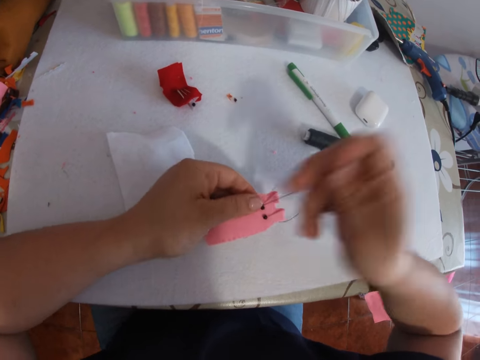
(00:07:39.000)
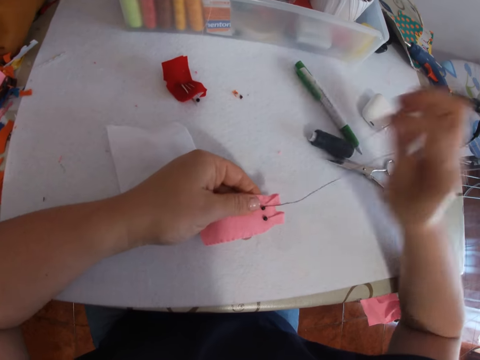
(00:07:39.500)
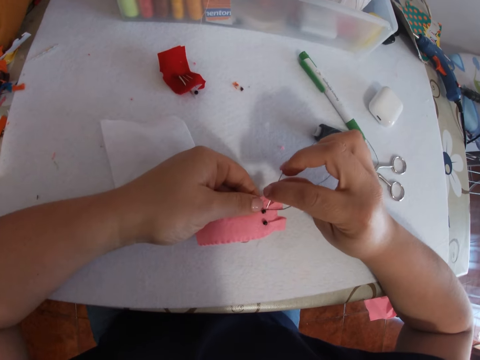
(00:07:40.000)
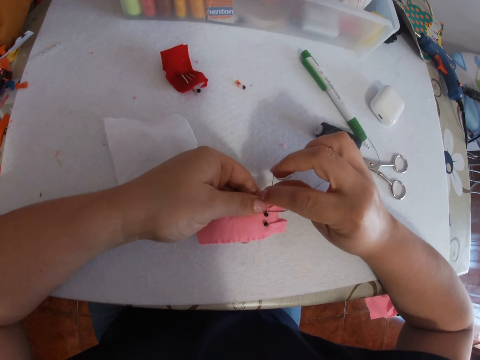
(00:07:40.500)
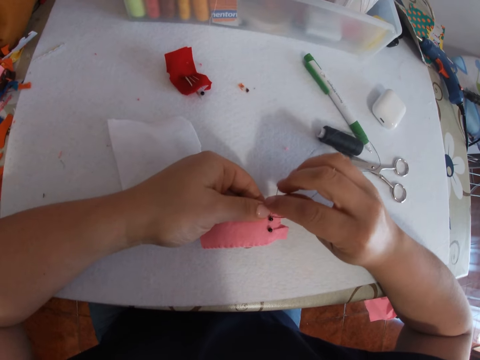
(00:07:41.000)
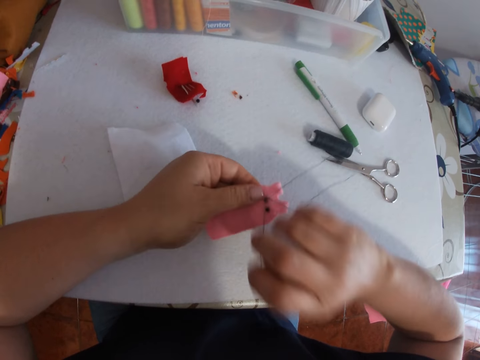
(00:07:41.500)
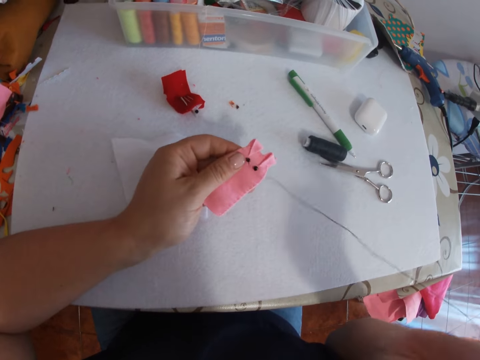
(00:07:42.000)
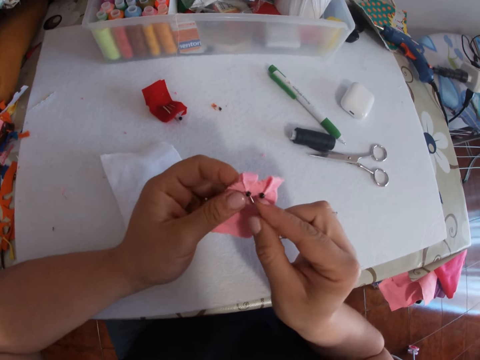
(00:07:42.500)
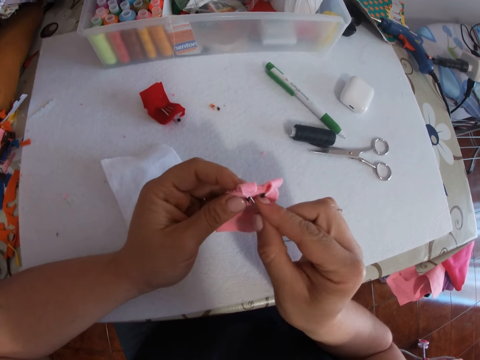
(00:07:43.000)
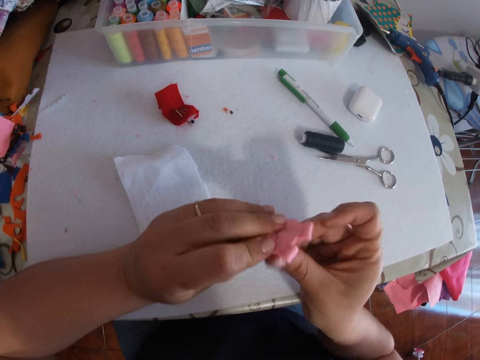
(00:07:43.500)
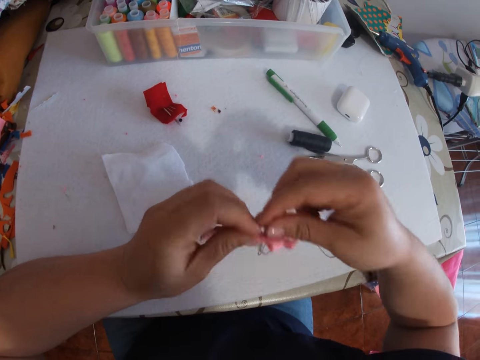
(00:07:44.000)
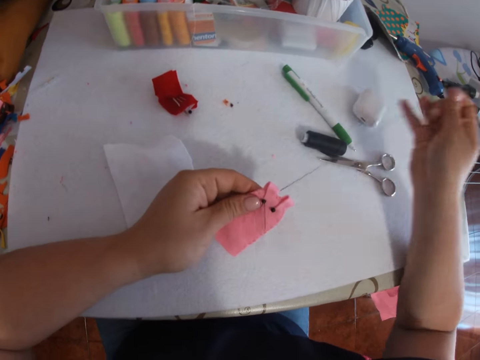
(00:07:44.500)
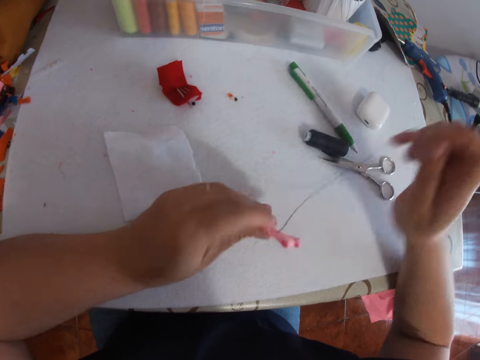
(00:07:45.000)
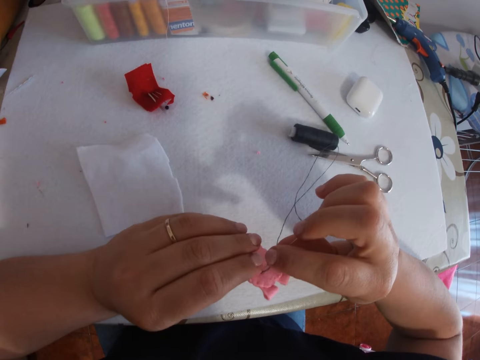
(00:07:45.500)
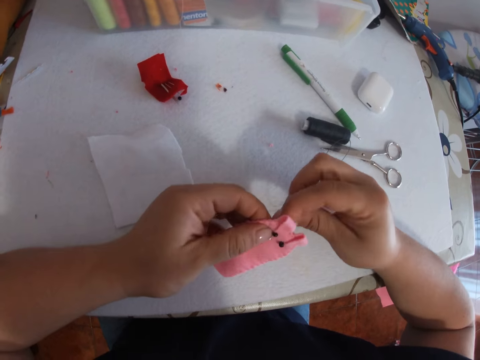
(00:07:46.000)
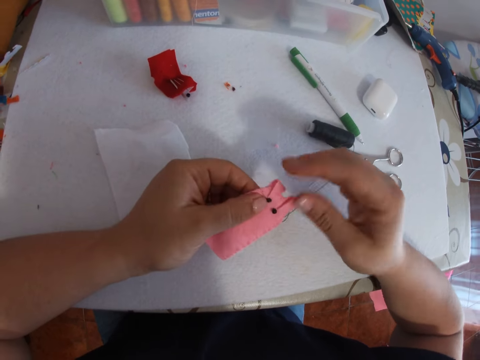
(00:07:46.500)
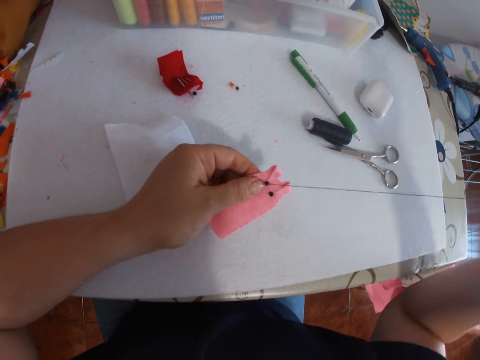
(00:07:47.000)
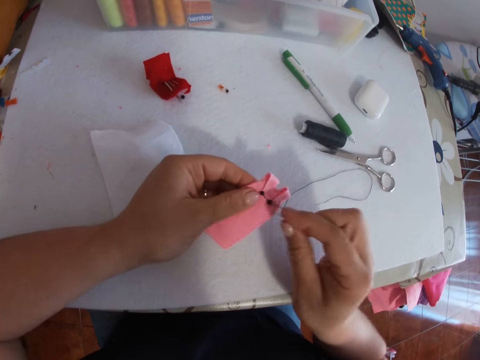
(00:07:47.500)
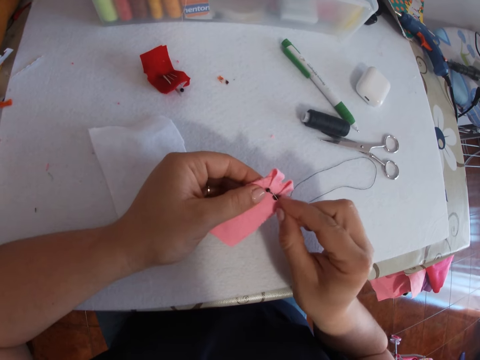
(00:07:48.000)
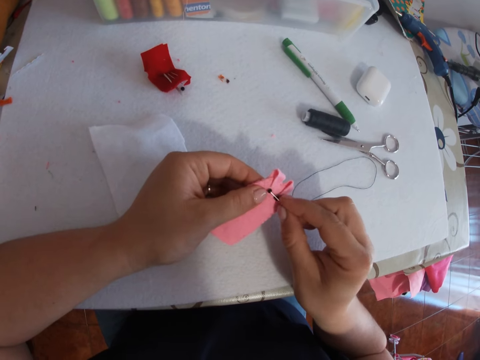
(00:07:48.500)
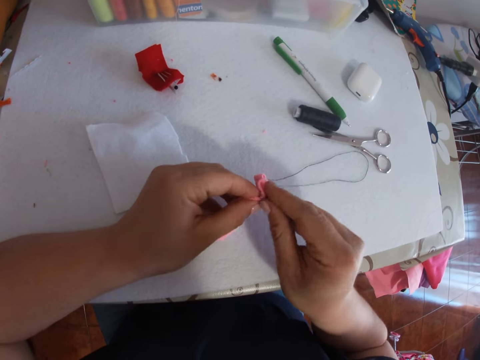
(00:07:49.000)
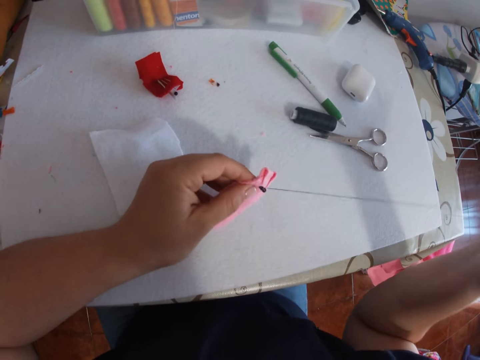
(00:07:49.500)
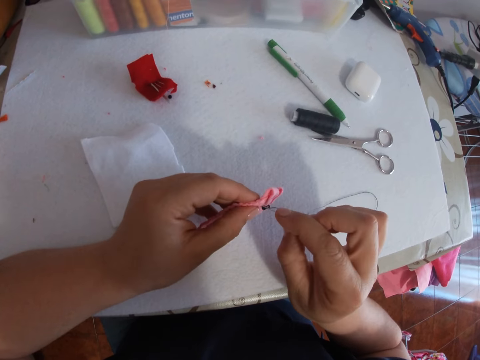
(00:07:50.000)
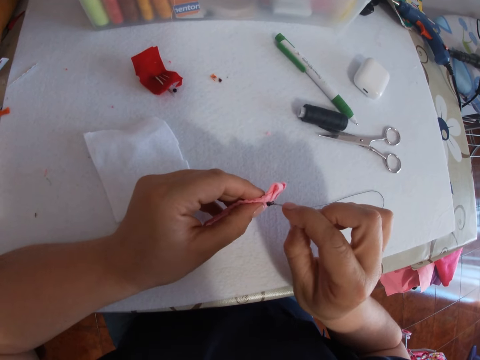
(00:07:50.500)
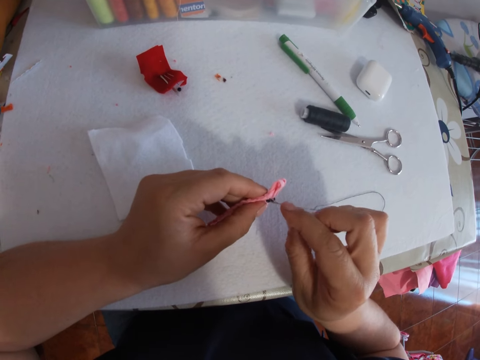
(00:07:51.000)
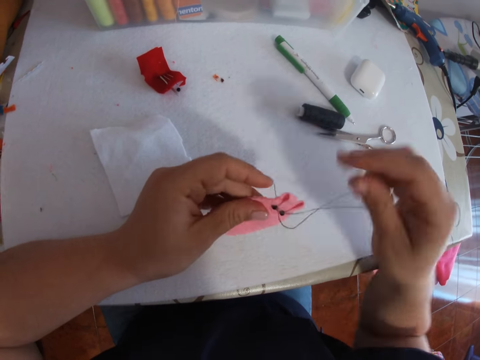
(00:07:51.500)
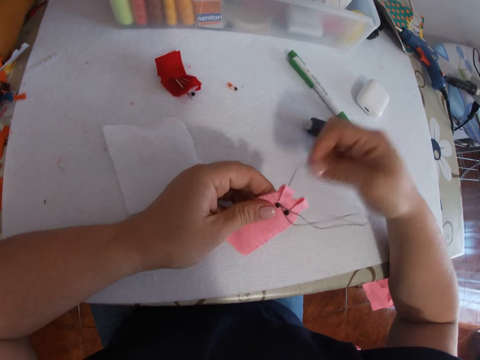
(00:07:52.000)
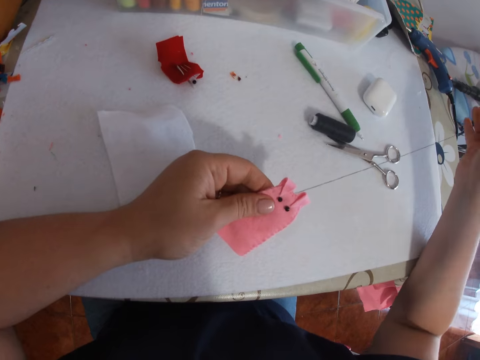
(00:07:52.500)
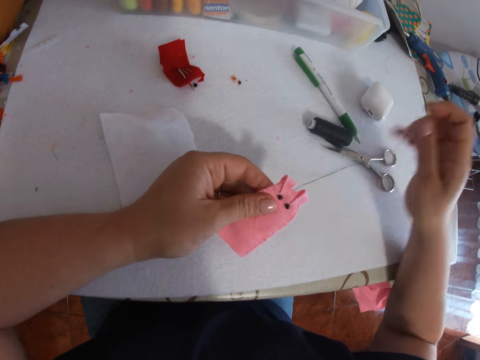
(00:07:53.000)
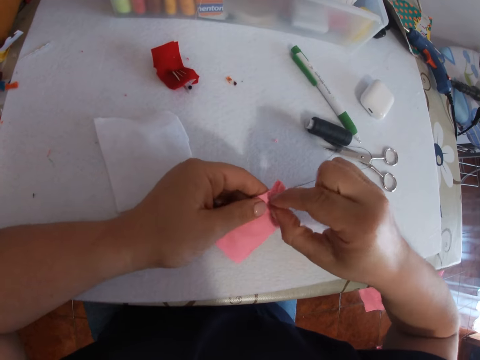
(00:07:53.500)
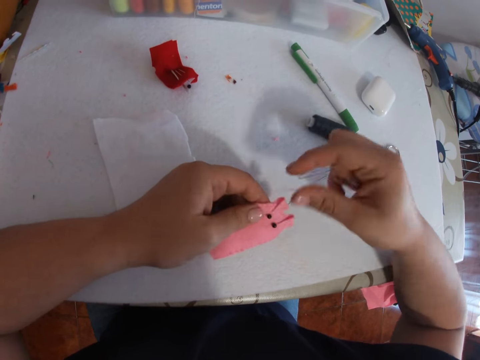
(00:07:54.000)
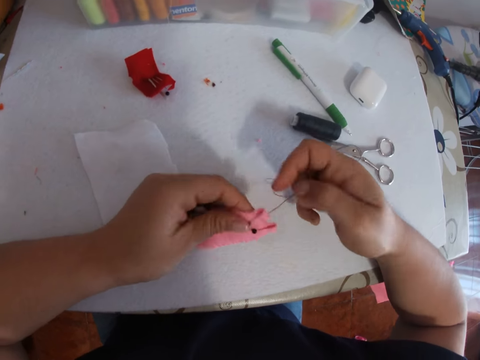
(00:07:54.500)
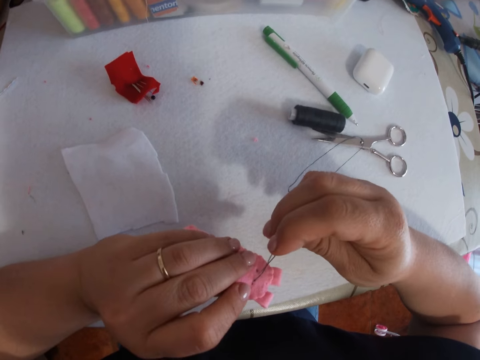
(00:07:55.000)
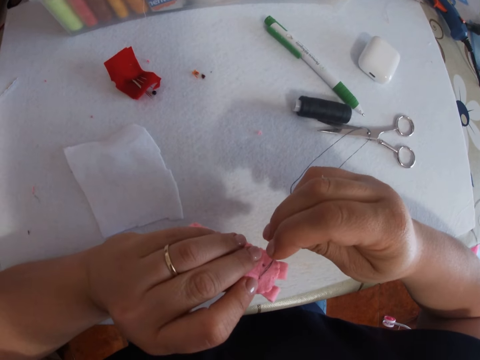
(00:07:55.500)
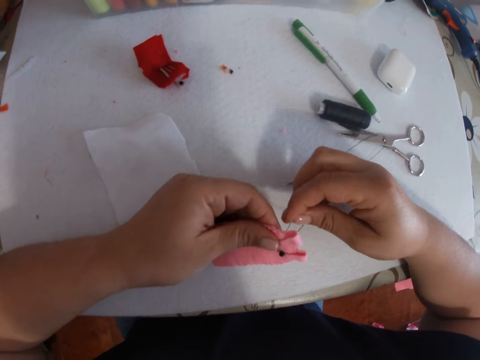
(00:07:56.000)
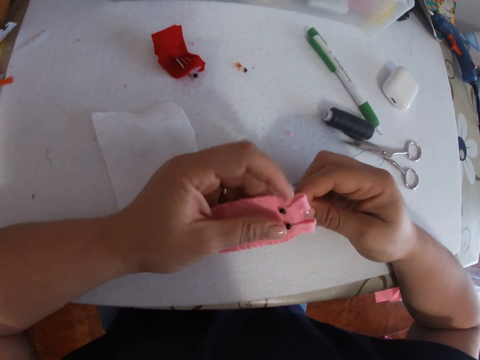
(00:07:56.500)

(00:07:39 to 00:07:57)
The camera wearer pulls the thread. They sew the felt fabric with a needle. They pull the thread. They sew the felt fabric with the needle. They pull the thread. They sew the felt fabric with the needle. They pull the thread. They sew the felt fabric with the needle. They pull the thread. They sew the felt fabric with the needle. They pull the thread. They fix something on the felt fabric. They sew the felt fabric with the needle.

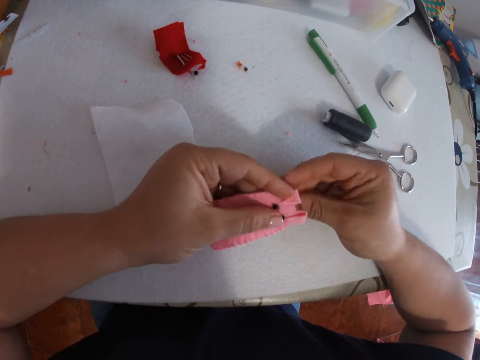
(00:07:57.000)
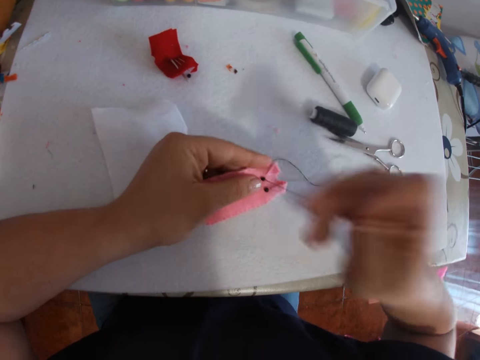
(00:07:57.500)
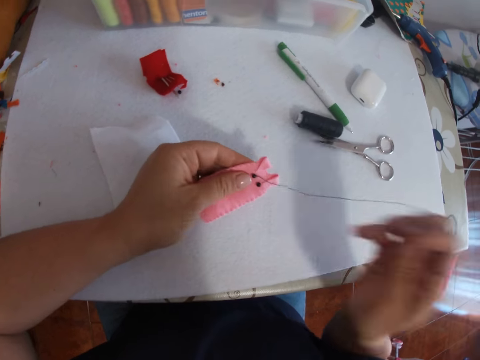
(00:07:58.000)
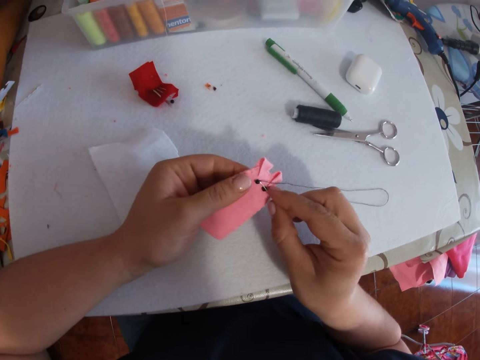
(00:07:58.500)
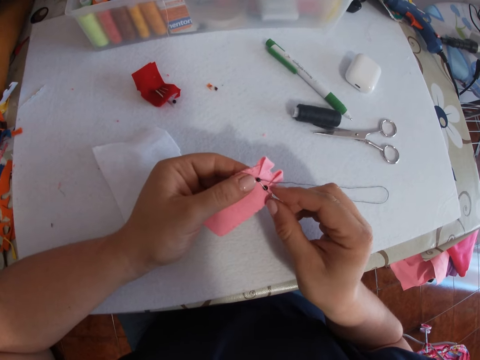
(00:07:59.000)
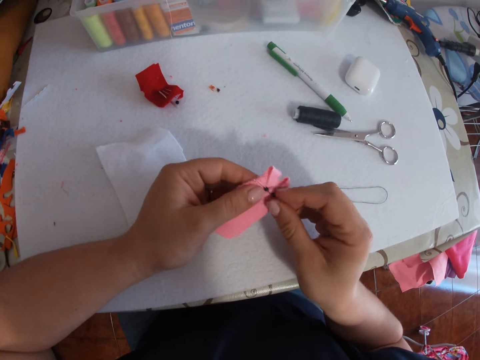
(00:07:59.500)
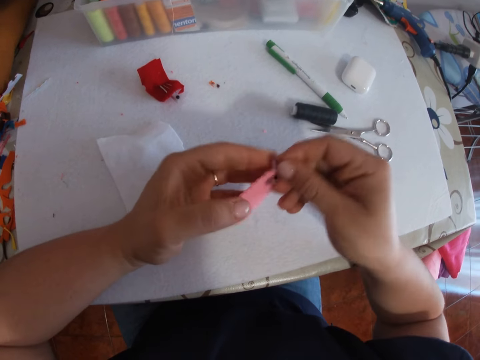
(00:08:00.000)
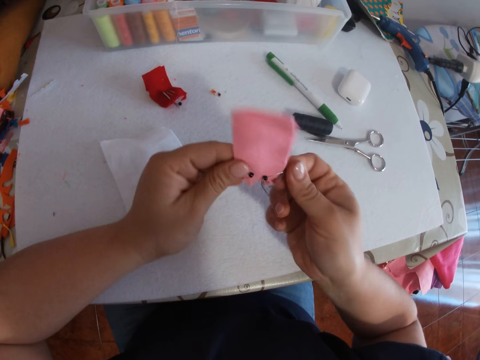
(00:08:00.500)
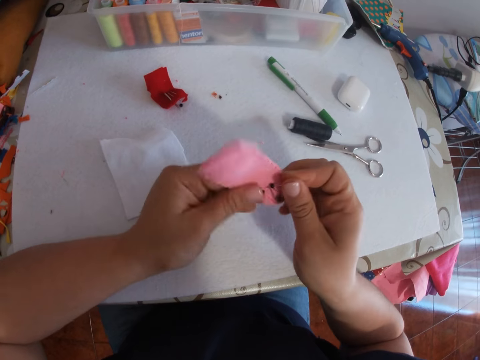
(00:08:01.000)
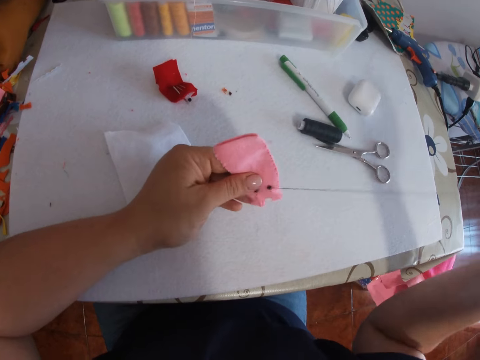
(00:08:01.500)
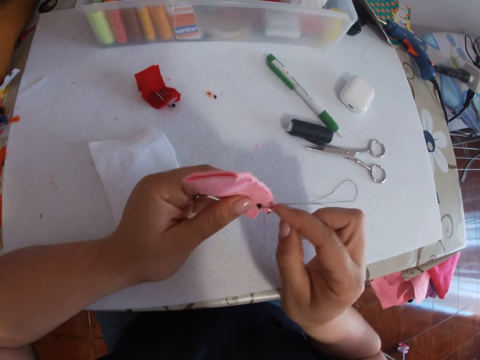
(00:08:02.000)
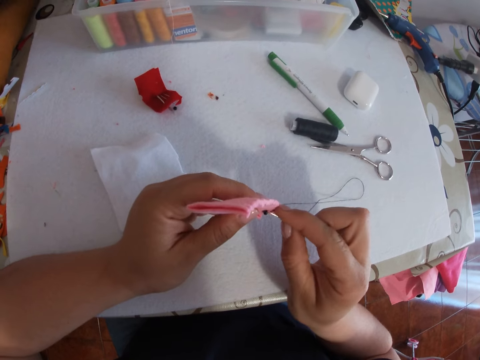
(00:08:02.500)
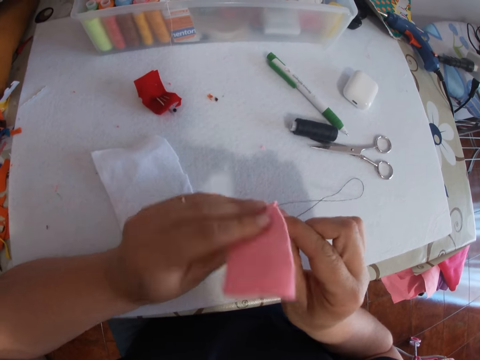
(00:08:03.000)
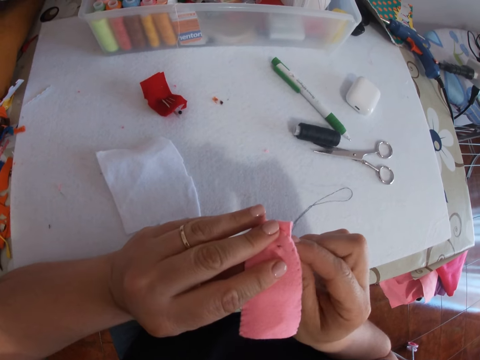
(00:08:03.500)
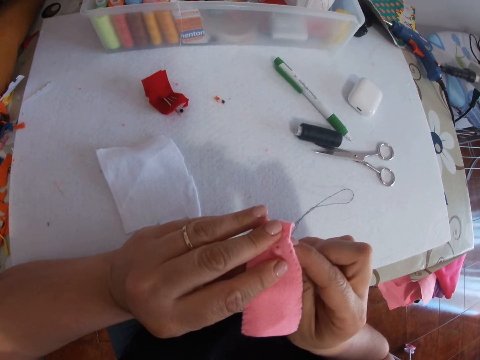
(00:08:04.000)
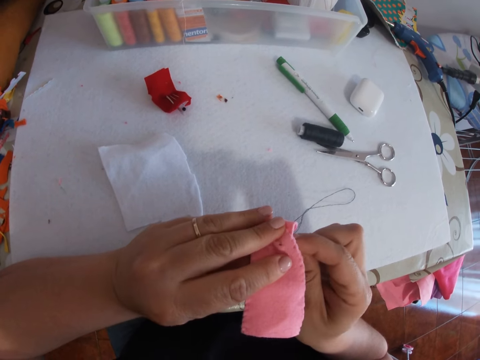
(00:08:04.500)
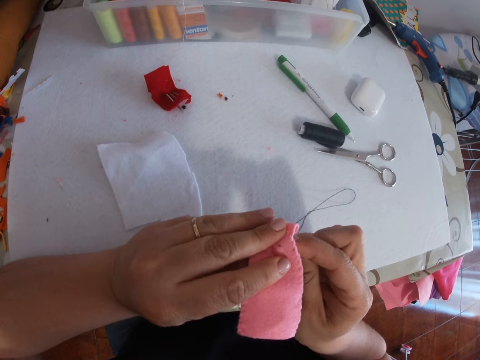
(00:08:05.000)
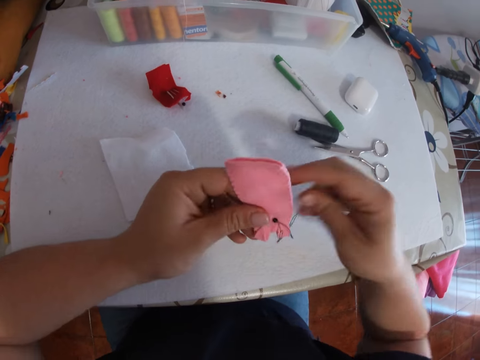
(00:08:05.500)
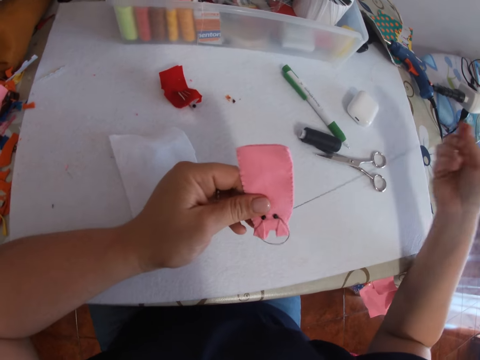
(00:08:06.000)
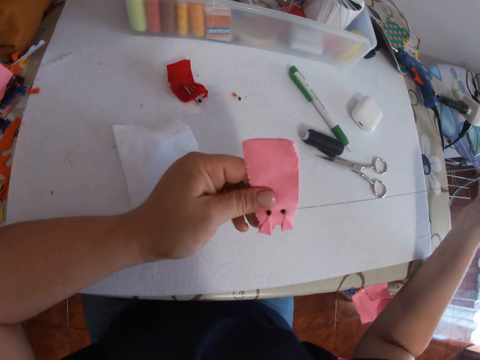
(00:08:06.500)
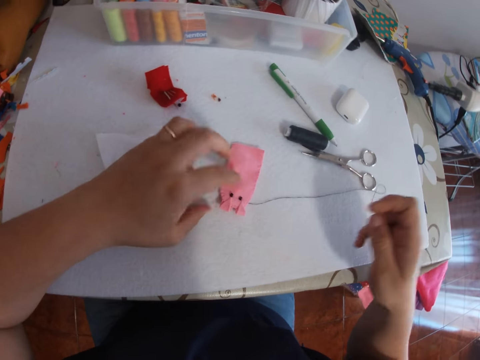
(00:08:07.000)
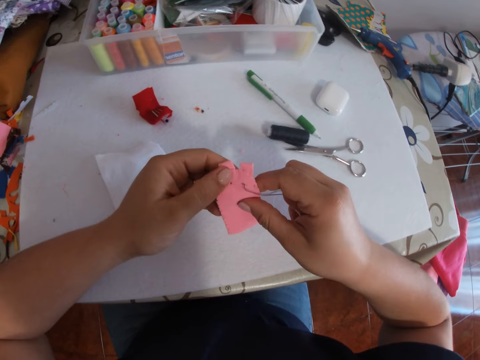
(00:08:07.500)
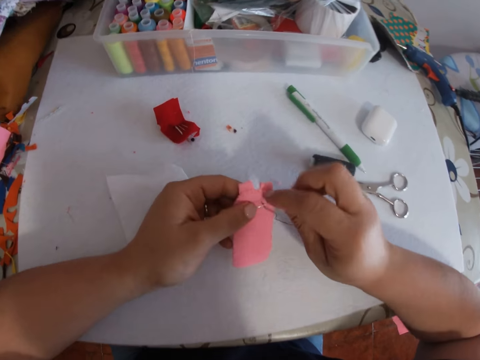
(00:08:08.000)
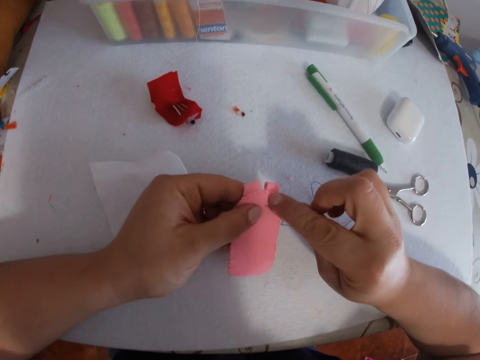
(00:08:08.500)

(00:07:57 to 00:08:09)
The camera wearer pulls the thread. He sews the felt fabric with a needle. He turns the felt fabric. He pulls the thread. He sews the felt fabric with the needle. He pulls the thread. He places the pink piece of fabric on the table with his left hand. He picks up the pink piece of fabric from the table with his left hand. He turns the pink piece of fabric with his left hand. He sews the felt fabric with the needle.
